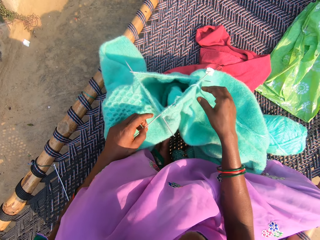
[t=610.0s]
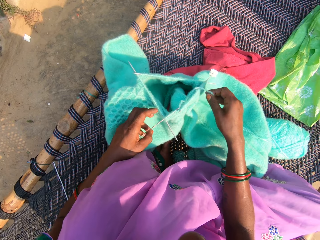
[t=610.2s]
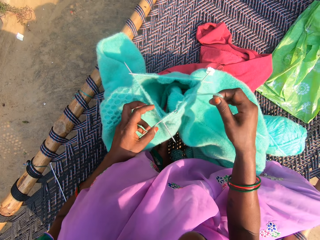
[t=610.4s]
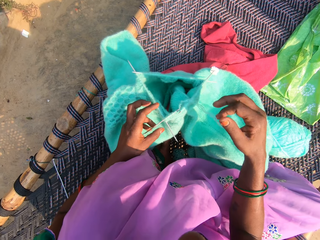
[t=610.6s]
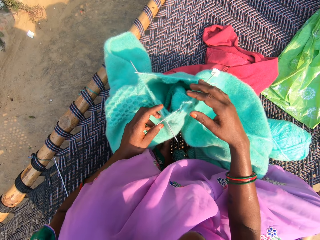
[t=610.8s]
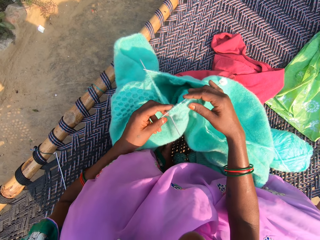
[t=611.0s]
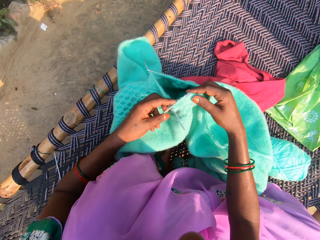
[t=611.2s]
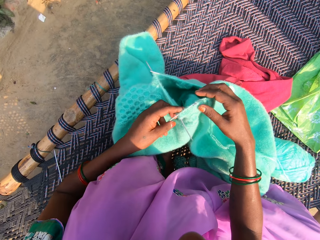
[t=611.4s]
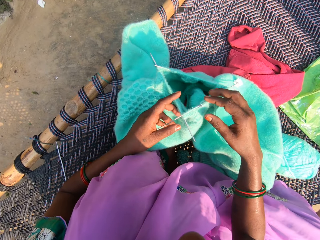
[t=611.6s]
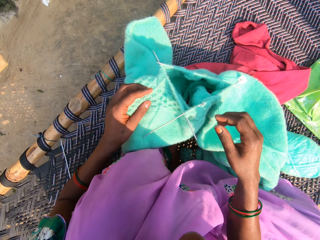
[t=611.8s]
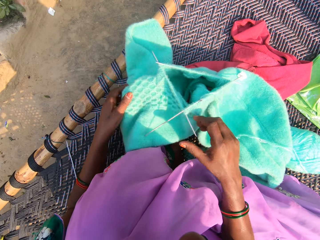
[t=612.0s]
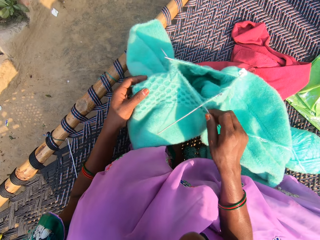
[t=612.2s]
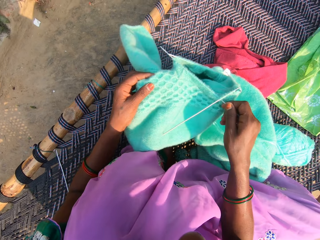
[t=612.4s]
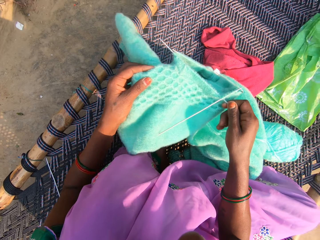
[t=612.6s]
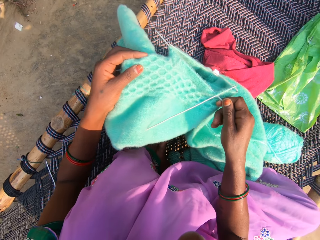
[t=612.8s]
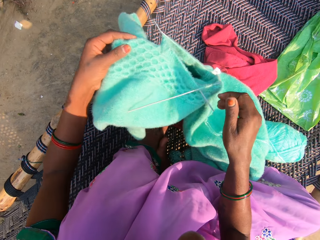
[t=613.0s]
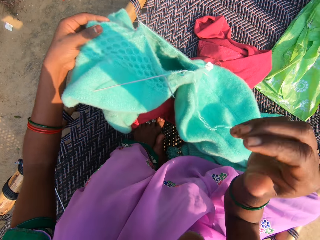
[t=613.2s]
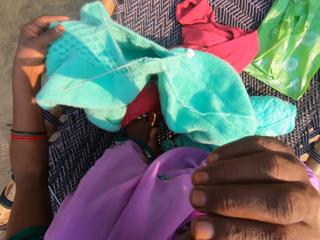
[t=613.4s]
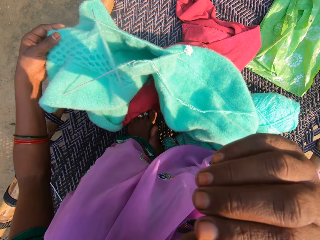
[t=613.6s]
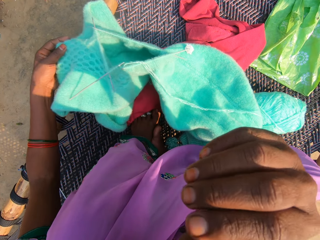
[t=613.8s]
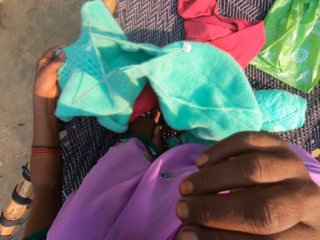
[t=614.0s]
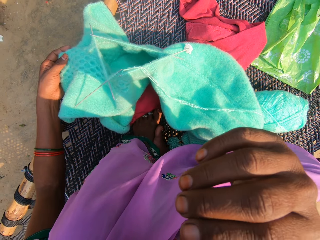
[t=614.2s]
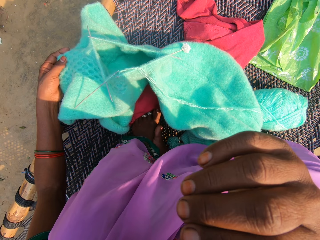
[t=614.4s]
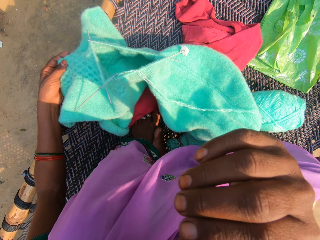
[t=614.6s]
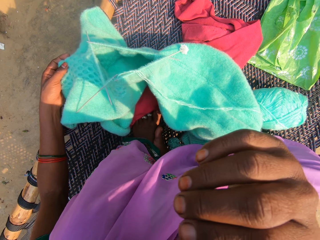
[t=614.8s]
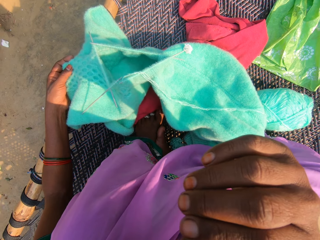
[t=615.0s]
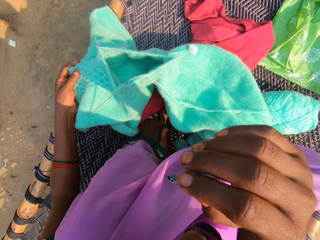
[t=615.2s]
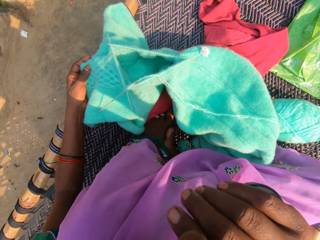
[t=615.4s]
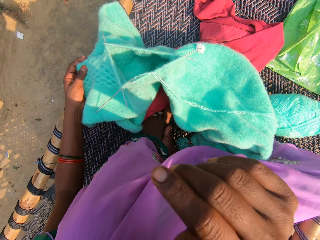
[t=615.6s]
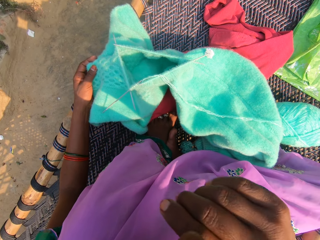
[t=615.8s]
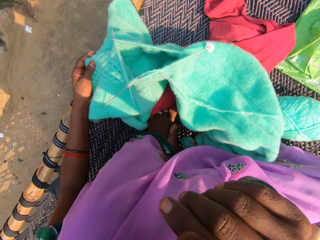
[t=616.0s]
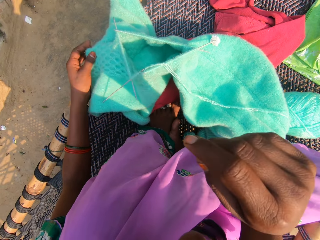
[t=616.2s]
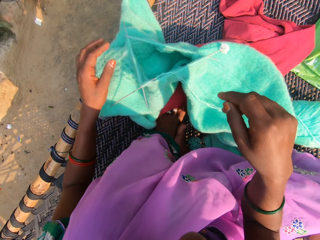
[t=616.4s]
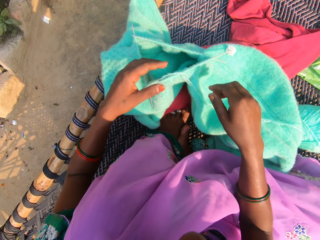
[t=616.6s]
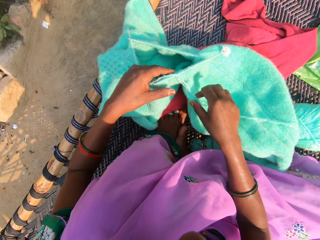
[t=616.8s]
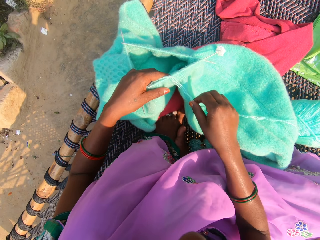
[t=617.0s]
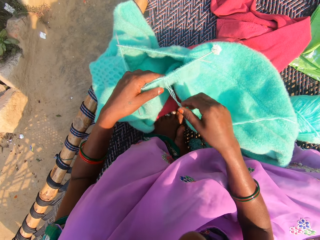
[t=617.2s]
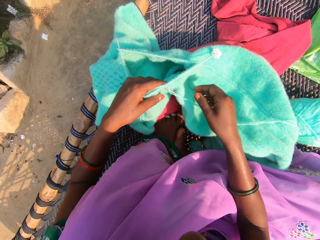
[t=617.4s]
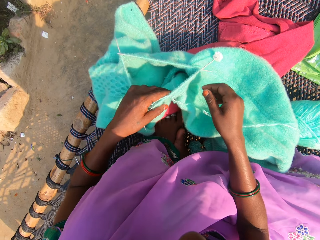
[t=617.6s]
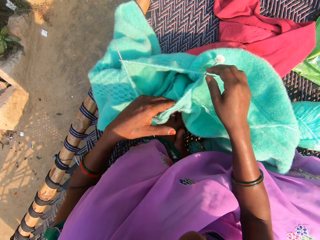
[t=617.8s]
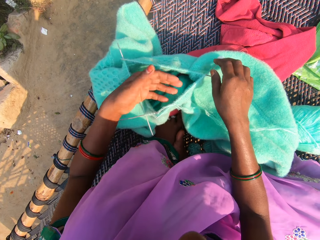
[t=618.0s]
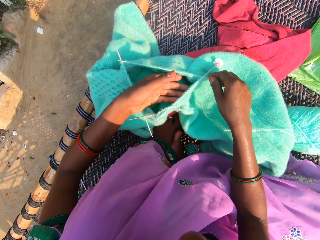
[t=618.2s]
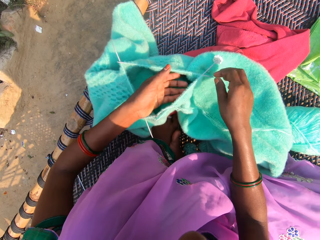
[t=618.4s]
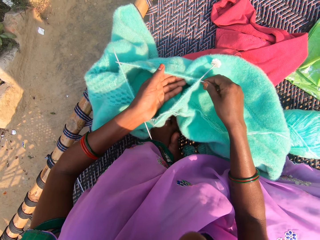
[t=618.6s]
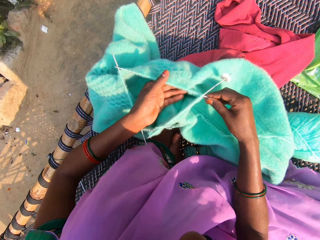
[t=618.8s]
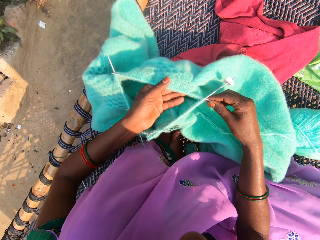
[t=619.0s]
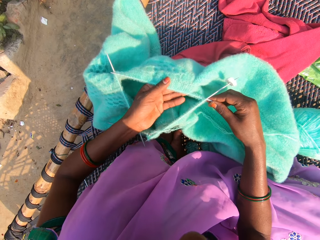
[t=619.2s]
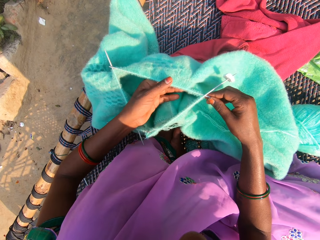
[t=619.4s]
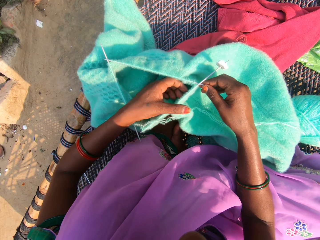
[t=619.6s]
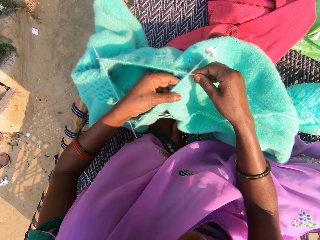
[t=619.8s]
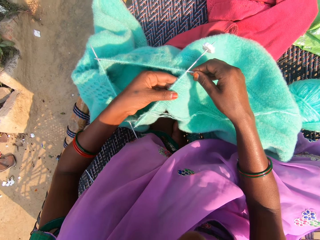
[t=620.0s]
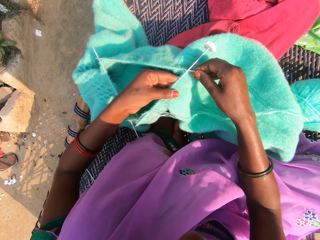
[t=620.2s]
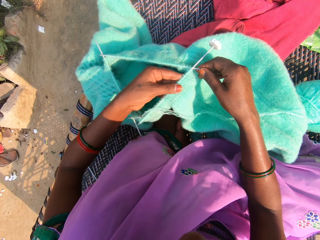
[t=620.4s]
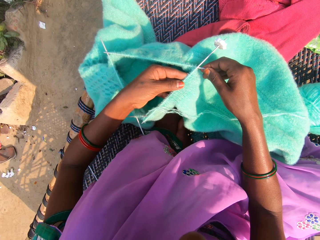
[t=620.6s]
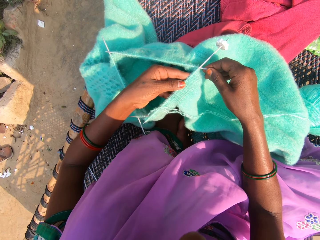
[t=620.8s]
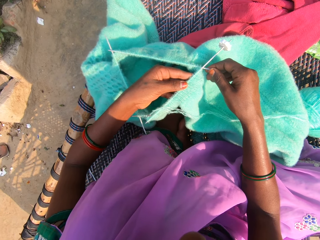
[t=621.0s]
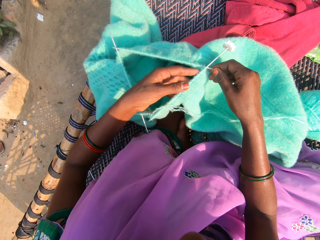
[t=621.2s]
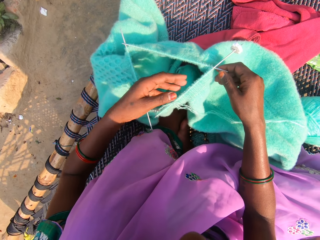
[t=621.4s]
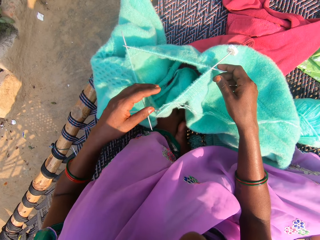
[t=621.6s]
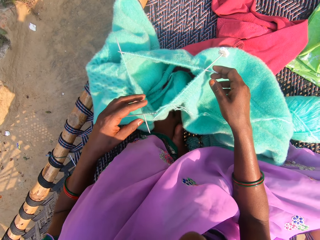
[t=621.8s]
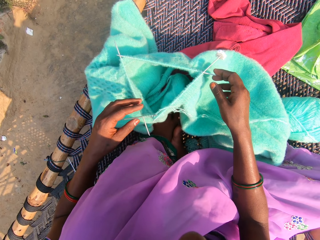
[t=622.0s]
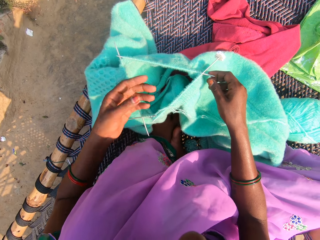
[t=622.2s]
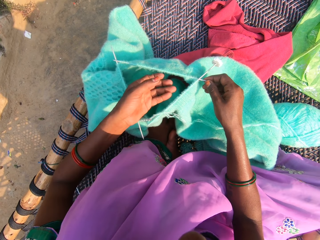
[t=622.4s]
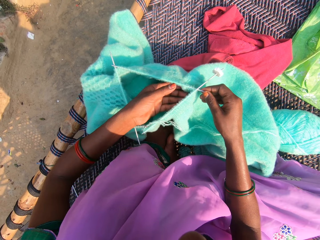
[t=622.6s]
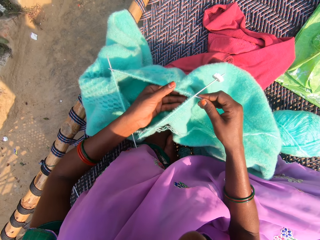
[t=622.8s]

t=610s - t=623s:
The camera wearer touches her face with her right hand. She lifts the right hand towards the face. She adjusts something on the face using the right hand. She drops the right hand from the face. She adjusts the yarn in the needle. She inspects the fabric.

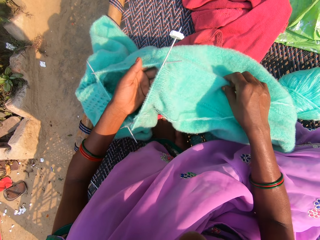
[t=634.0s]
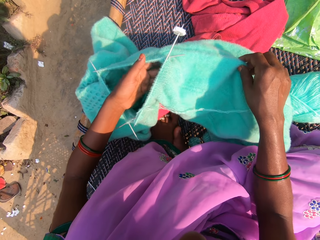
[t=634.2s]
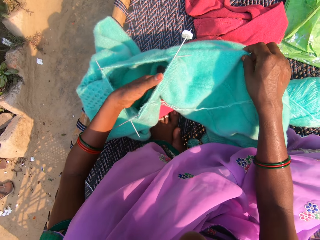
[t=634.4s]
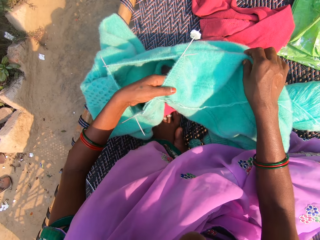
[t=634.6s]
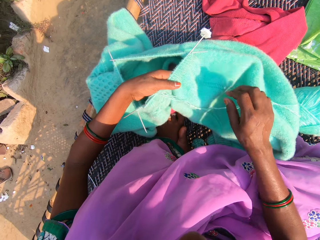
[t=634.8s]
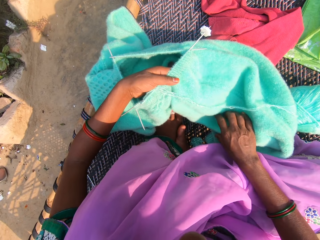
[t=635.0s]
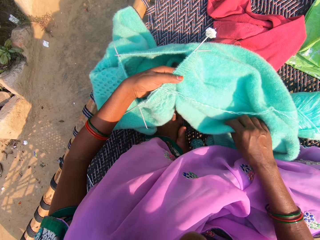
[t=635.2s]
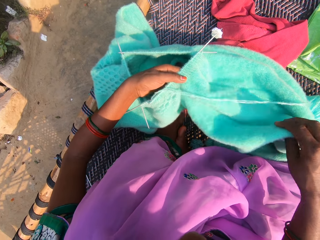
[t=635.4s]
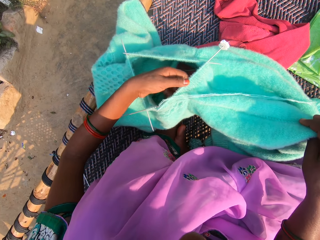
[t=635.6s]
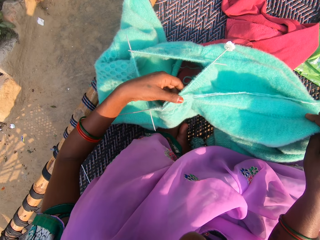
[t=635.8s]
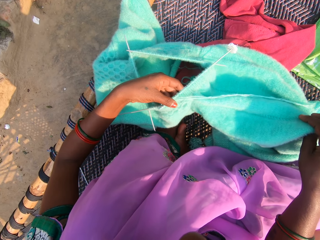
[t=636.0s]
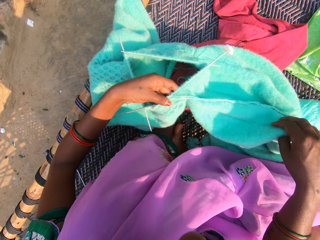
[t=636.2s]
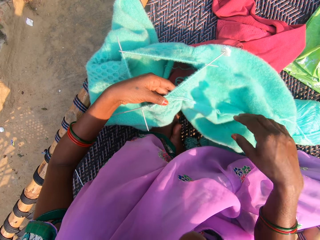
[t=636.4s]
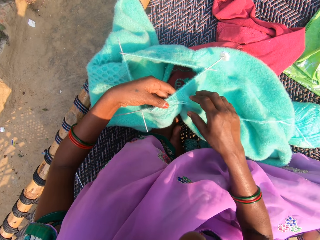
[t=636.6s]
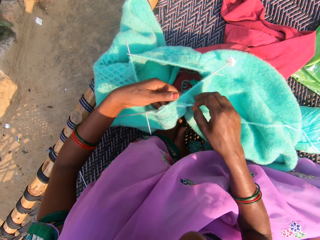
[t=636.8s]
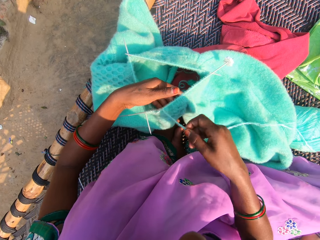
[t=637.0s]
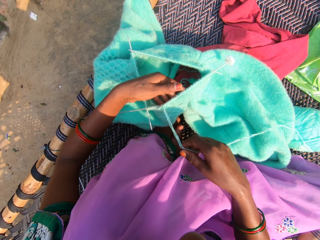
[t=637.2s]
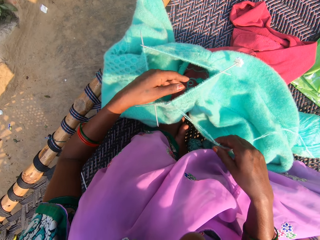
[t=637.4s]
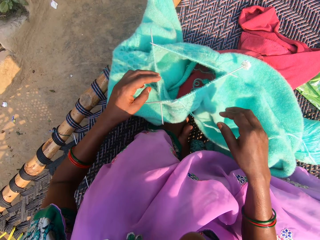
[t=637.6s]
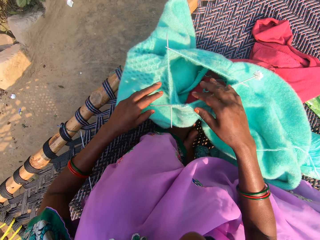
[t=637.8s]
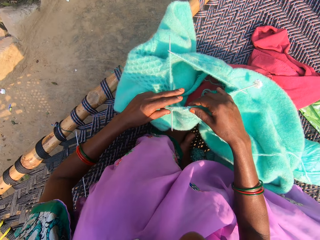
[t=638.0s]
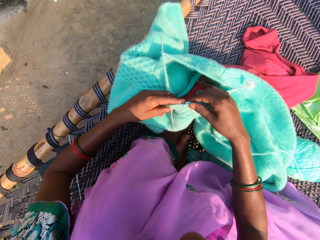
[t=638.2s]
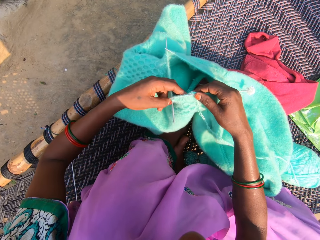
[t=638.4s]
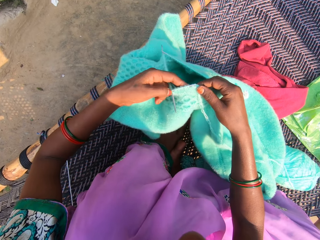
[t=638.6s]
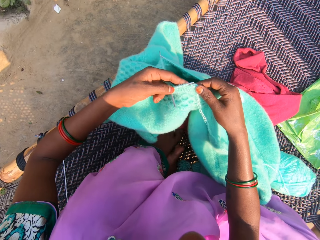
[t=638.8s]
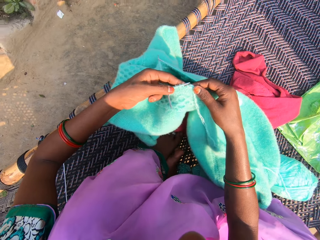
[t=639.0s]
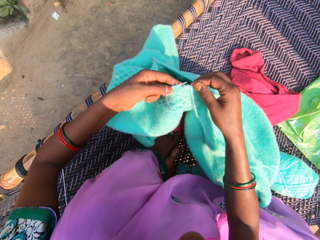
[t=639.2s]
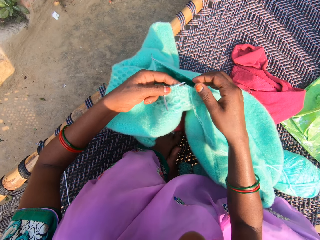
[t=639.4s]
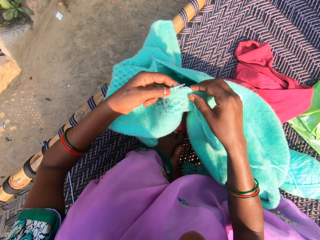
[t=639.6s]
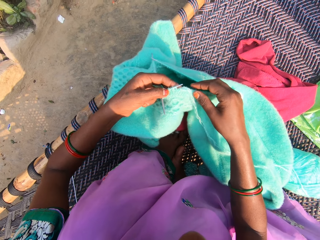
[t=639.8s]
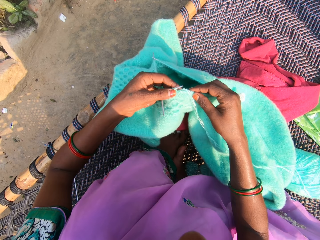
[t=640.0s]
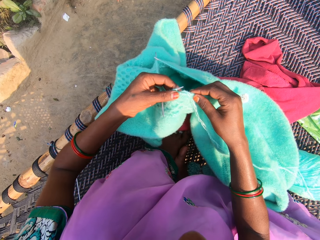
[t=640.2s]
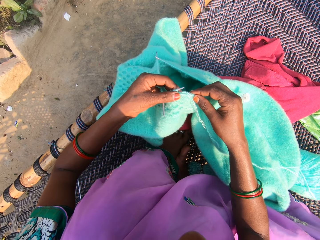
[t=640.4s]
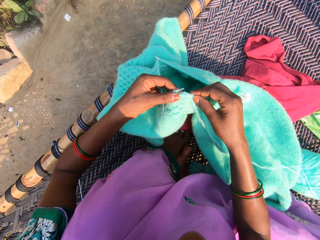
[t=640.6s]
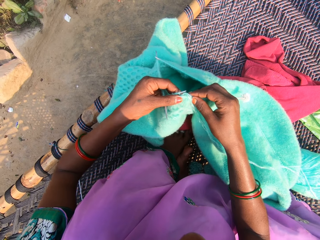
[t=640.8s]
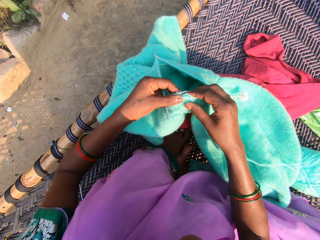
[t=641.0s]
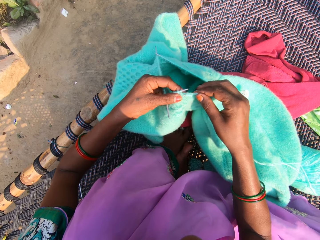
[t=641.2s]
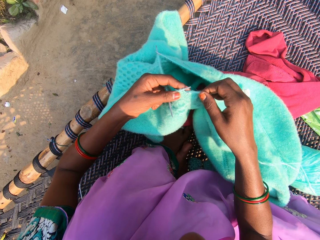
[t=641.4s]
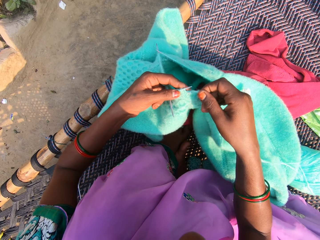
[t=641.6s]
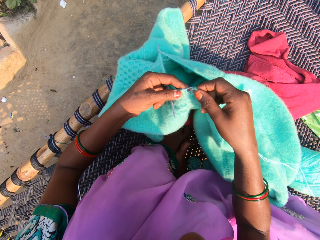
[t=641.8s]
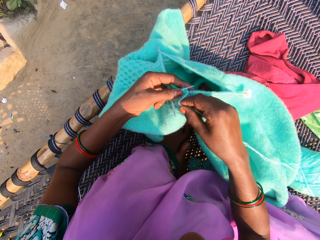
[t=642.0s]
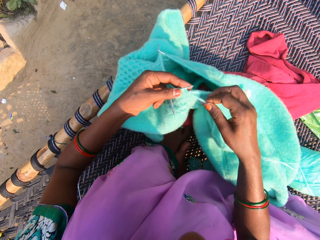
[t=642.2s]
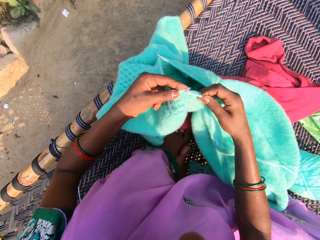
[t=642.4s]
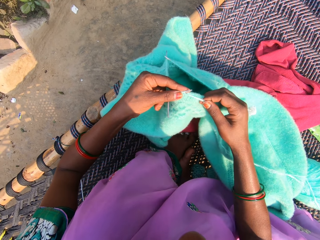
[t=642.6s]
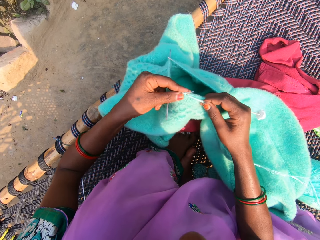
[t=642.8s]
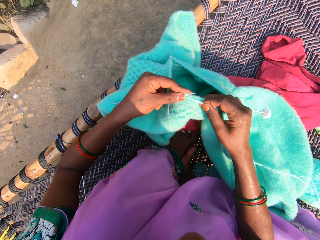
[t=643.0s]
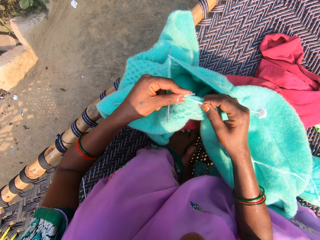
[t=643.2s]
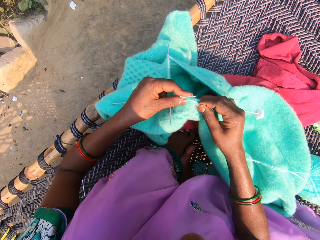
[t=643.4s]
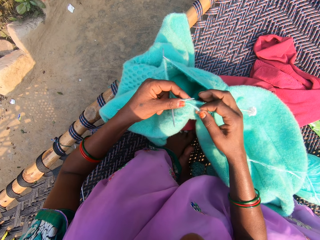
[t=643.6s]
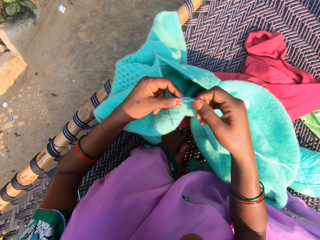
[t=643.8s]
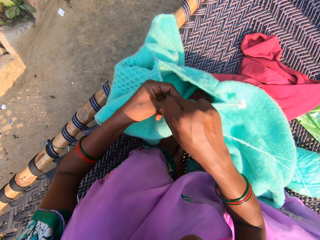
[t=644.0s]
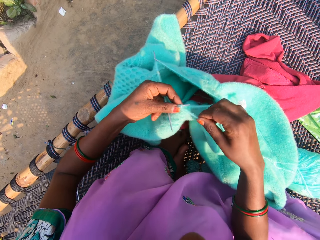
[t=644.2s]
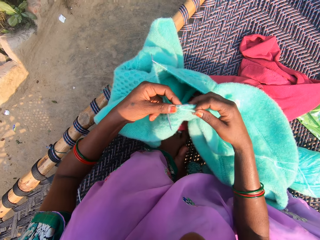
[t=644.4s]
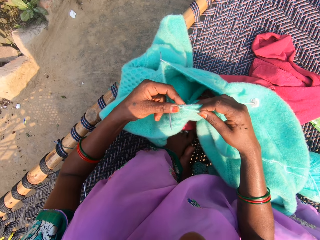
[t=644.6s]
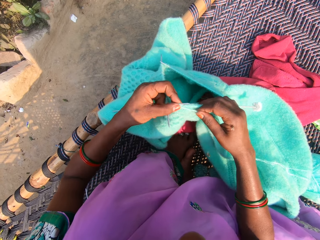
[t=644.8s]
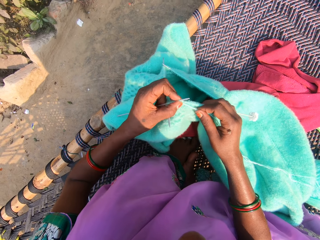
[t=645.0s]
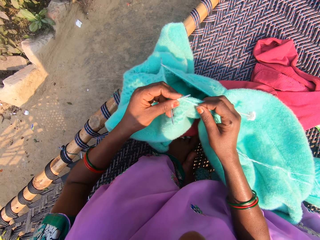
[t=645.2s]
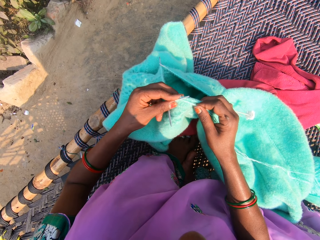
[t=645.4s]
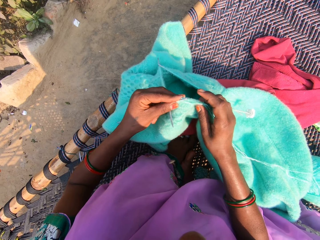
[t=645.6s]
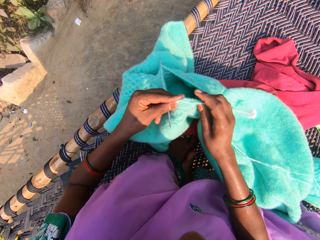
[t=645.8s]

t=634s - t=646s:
The camera wearer adjusts the fabric. She adjusts the yarn. She adjusts the fabric. She adjusts the yarn on a knitting needle. She knits the fabric using the knitting needles. She rolls the yarn on the needle and adjusts the yarn on the knitting needle. She knits the yarn with the needles in her hands.
